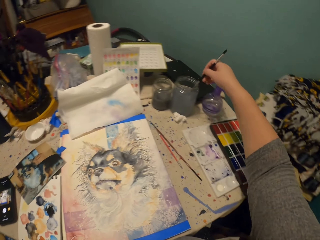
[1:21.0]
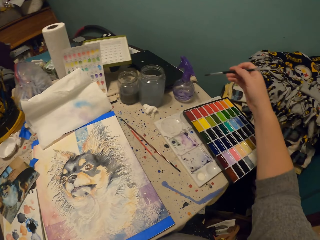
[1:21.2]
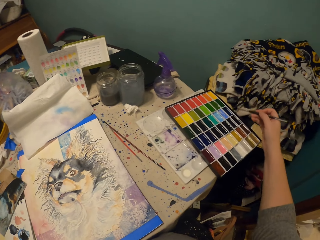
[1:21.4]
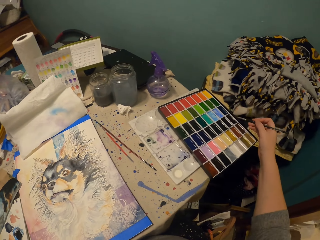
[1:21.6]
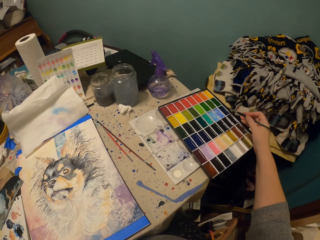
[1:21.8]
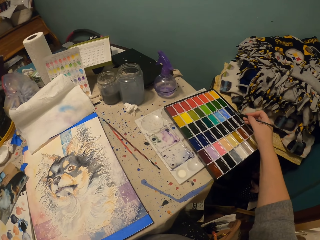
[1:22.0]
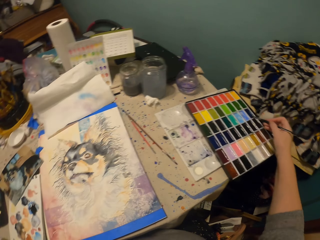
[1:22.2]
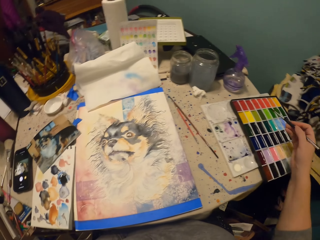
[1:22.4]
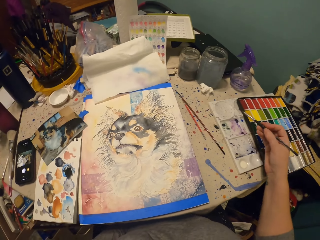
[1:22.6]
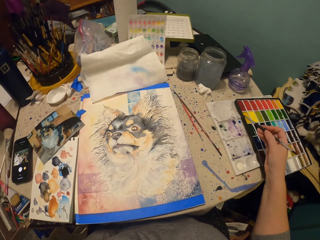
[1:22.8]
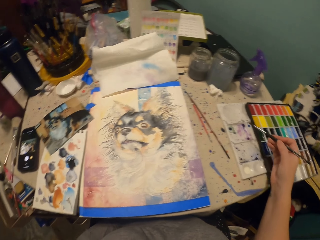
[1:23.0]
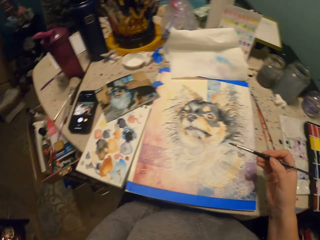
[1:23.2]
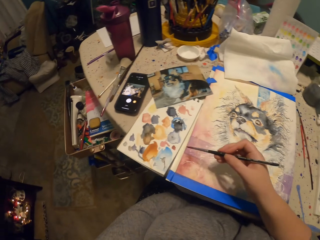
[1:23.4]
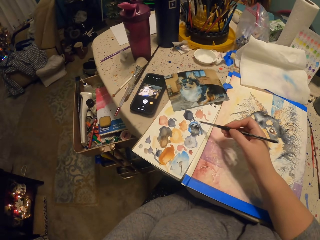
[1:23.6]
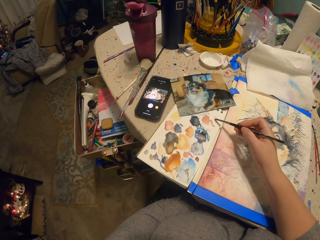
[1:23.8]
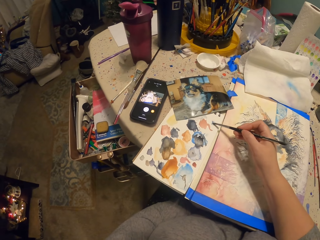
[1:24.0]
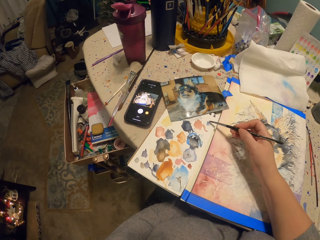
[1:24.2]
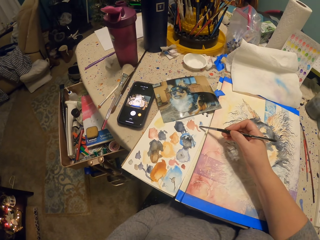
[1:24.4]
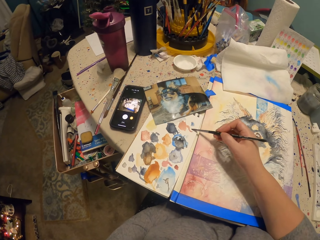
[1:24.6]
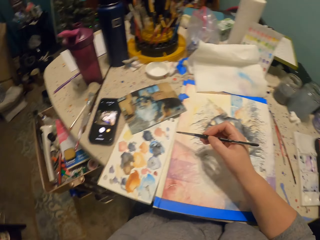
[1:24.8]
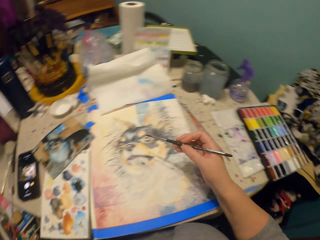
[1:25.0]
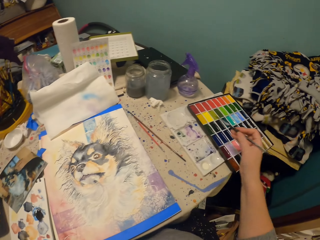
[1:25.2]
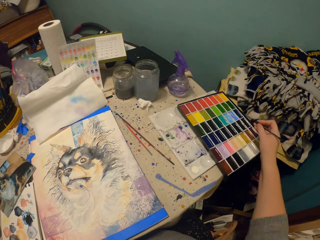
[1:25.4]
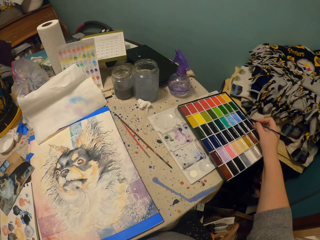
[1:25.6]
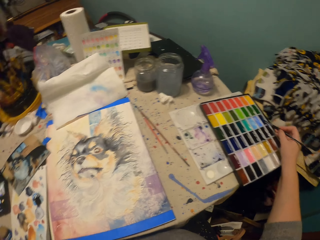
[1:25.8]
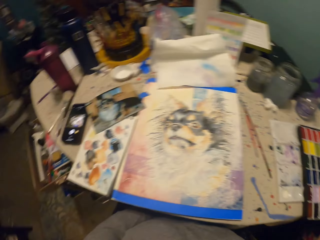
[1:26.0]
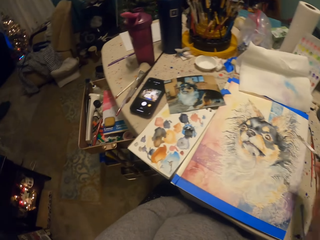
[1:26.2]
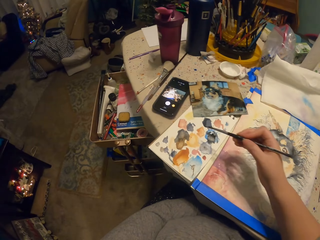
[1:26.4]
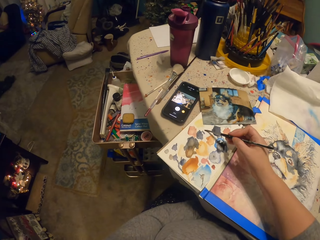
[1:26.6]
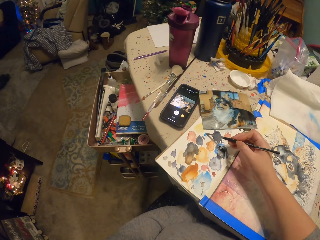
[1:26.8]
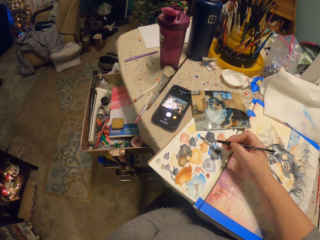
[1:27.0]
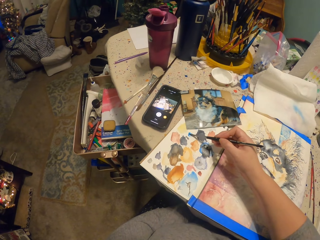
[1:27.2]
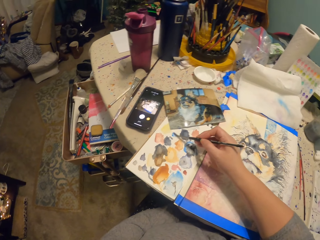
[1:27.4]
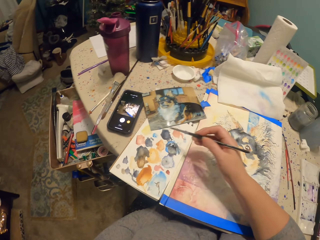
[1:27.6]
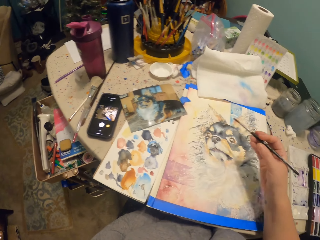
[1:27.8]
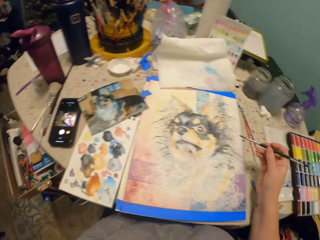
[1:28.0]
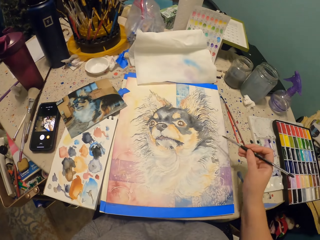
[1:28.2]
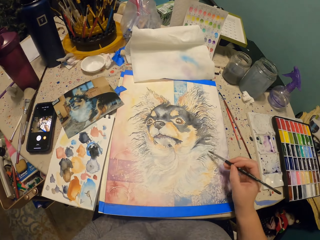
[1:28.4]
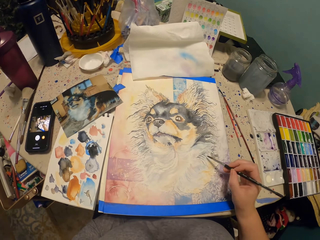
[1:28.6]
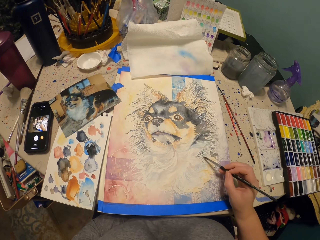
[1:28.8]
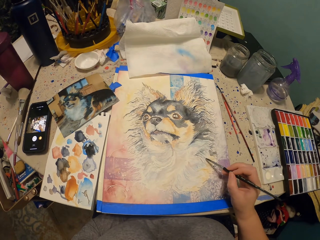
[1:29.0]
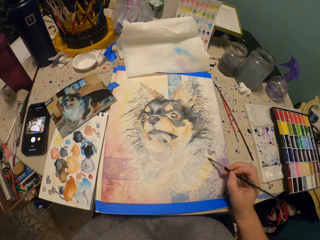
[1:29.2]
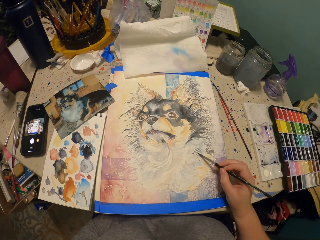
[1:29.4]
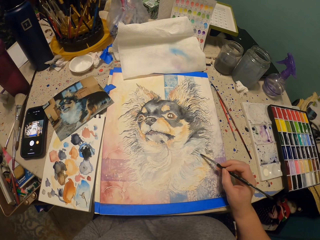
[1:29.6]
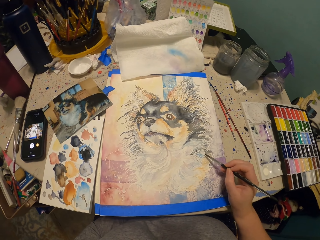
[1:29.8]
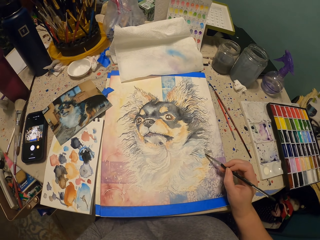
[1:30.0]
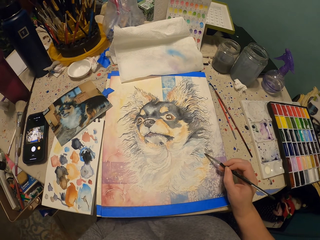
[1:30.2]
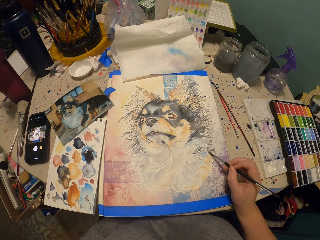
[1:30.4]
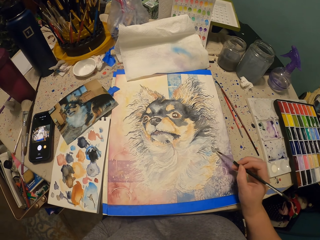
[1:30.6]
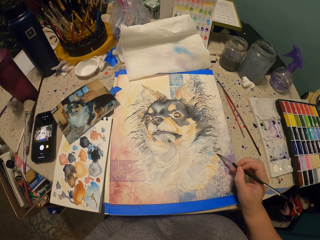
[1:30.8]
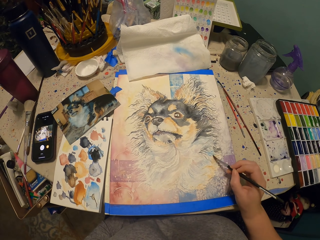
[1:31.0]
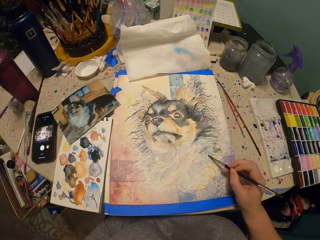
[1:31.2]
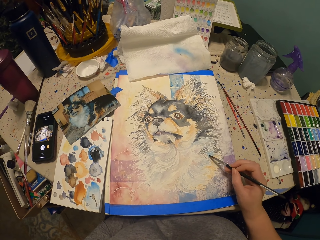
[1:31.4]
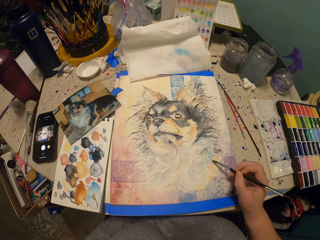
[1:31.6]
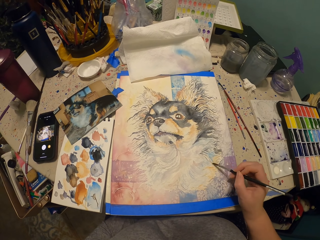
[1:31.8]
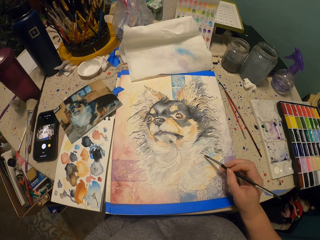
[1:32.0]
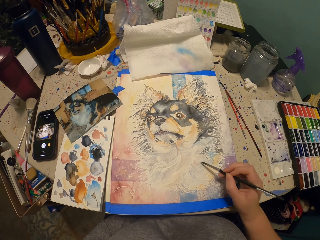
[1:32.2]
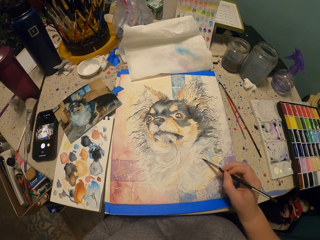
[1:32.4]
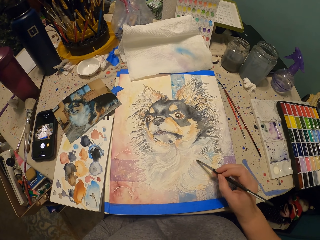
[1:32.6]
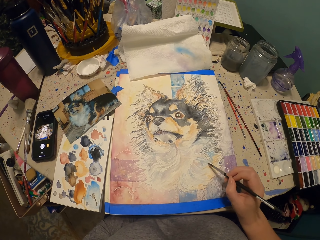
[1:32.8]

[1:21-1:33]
The camera wearer dips the brush in the water container on the table. They scoop paint from the paint tray on the table. They dip the brush in the paint. They wipe paint from the paintbrush on paper on the table. They paint on the painting. They scoop paint from the paint tray on the table. They wipe paint from the paintbrush on the paper on the table. They paint on the painting paper with the painting brush.

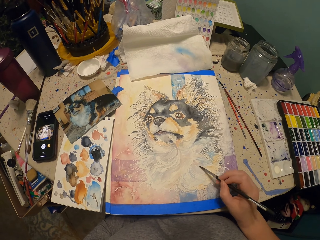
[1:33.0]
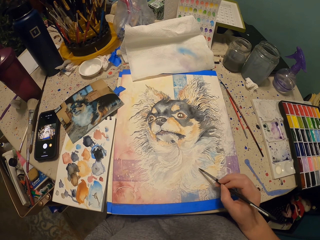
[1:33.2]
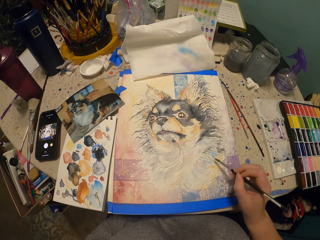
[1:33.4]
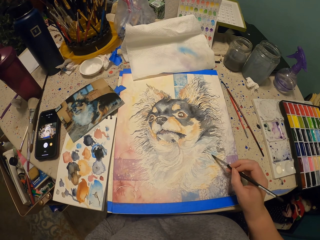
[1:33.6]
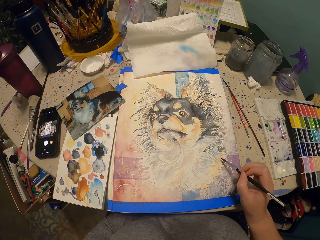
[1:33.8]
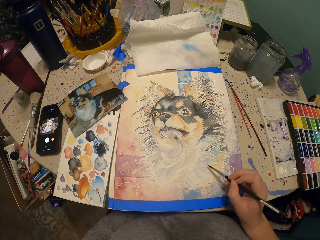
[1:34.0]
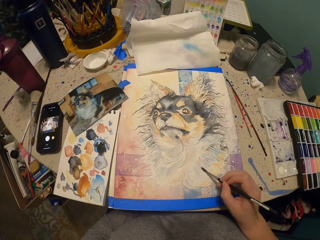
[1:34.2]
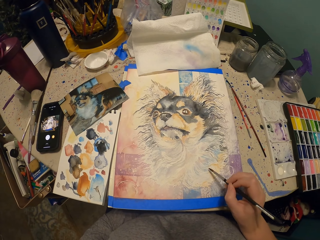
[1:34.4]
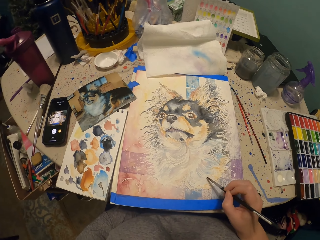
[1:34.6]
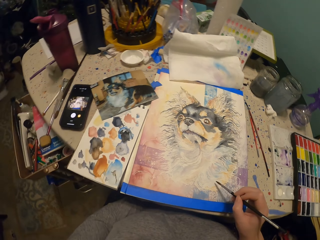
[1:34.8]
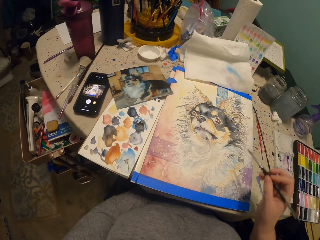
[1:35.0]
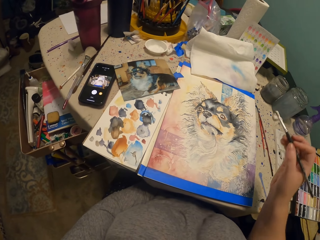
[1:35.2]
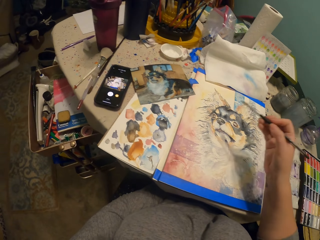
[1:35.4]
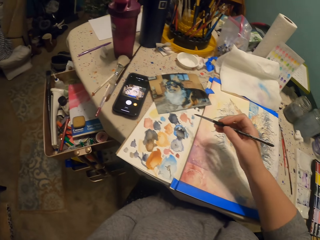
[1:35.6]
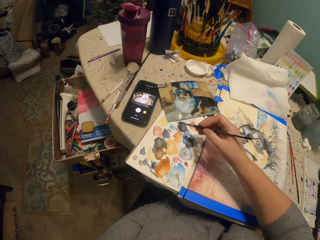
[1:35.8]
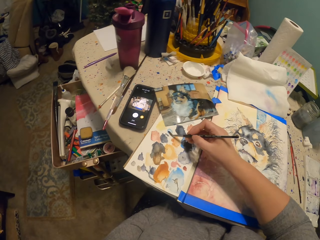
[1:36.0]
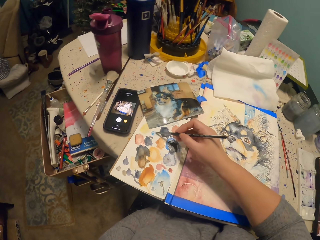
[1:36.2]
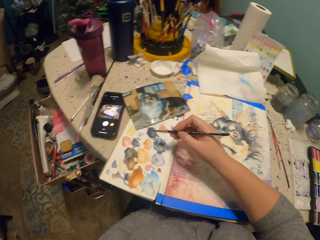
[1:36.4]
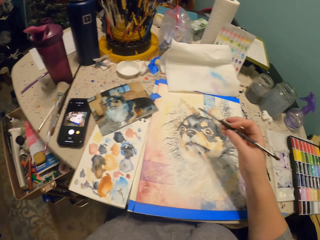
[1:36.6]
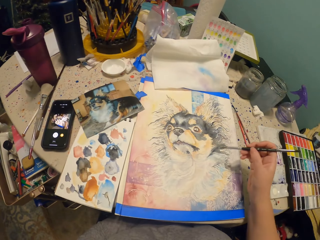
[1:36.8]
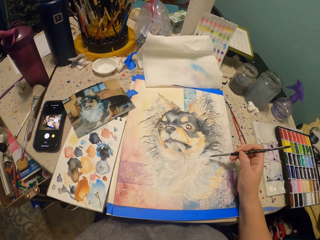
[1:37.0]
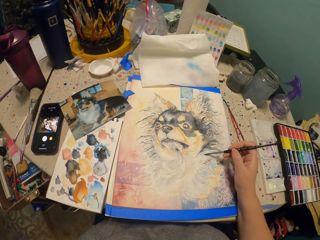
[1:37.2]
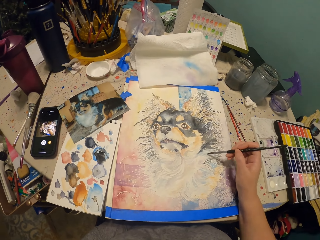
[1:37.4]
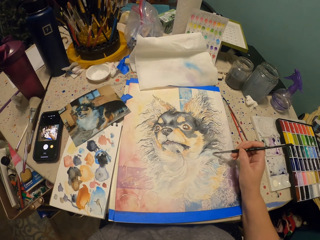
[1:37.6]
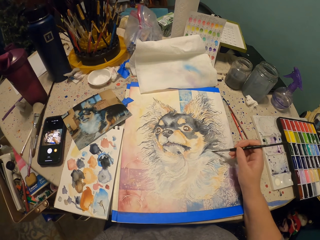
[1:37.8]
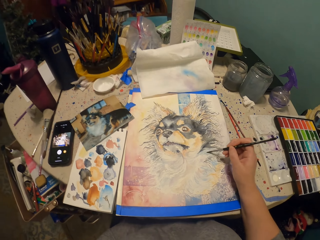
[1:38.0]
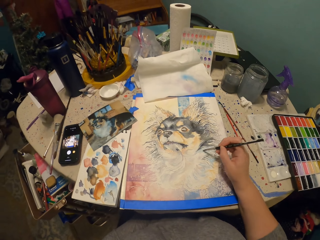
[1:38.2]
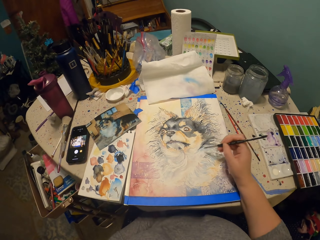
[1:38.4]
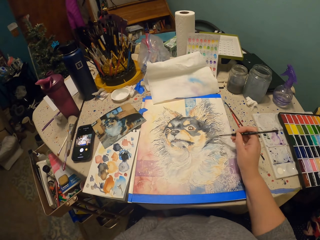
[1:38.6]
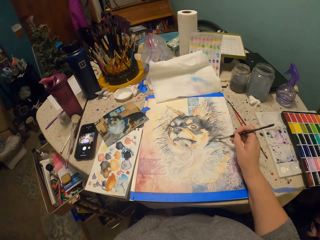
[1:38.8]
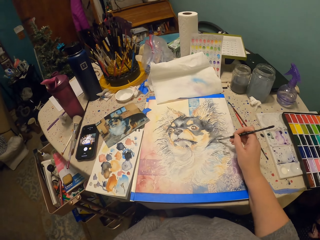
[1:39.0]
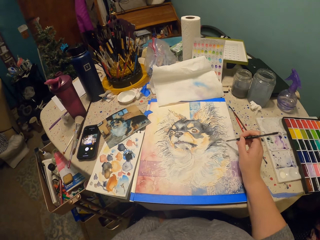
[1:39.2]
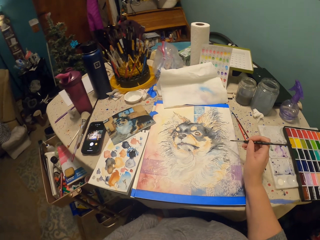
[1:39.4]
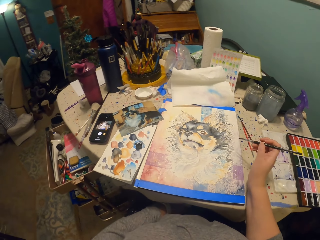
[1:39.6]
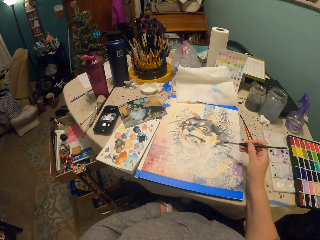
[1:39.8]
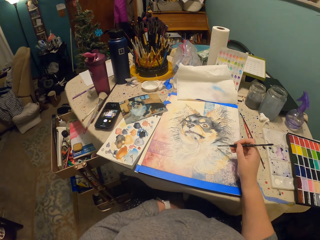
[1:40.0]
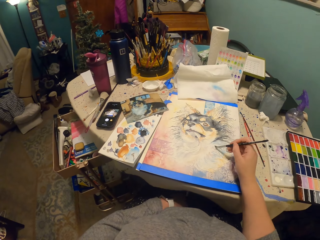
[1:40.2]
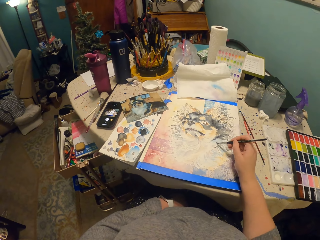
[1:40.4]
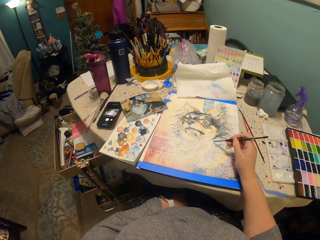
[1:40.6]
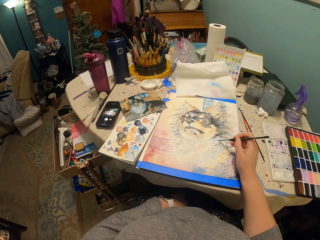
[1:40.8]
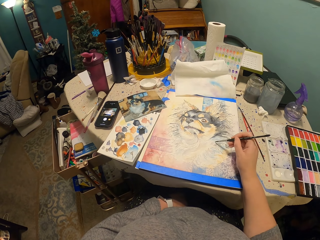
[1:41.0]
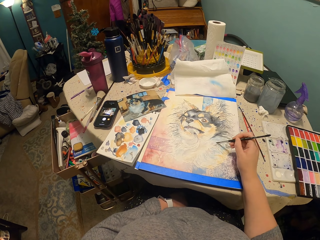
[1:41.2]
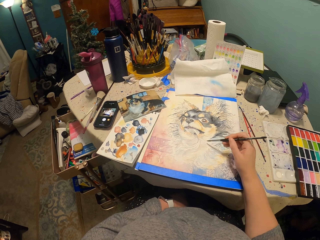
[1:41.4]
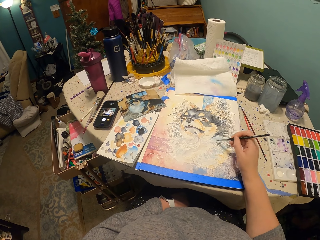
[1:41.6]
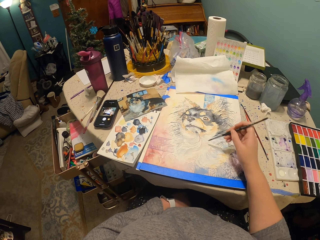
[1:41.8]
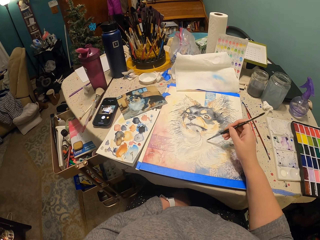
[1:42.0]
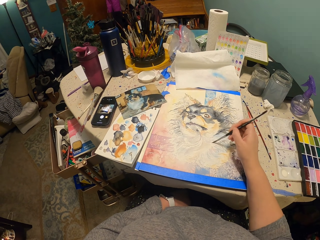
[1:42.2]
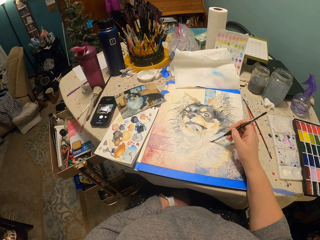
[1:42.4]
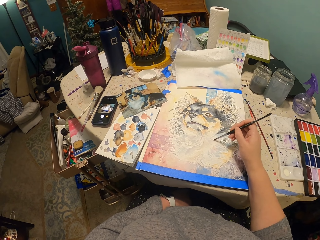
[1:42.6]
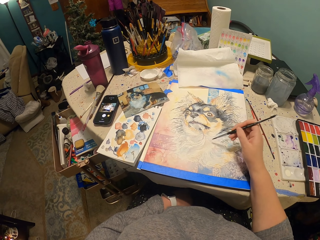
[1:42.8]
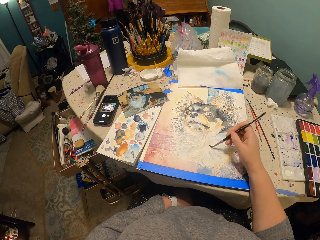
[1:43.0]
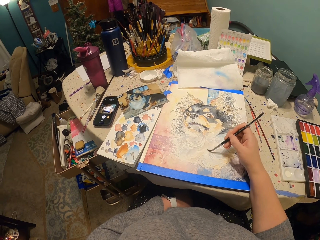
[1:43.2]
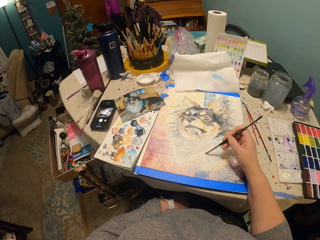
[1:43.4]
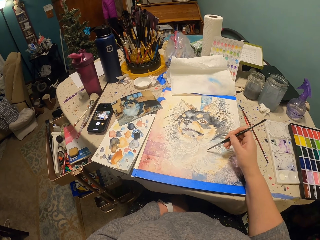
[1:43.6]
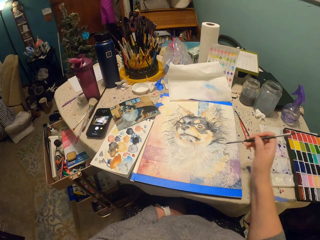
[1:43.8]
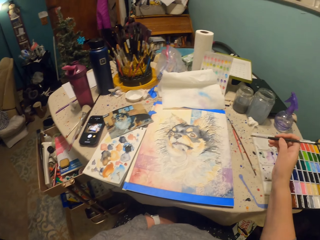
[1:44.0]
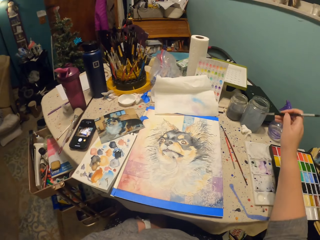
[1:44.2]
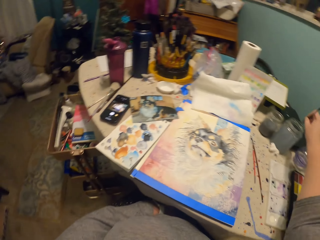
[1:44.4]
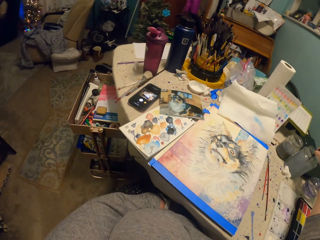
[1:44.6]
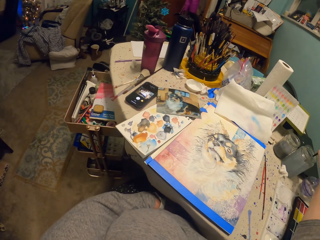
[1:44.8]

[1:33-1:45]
The camera wearer raises a hand. They scoop paint from the board on the table with the paintbrush. They paint on the painting paper with the painting brush. They raise a hand. They paint on the painting. They dip the brush in something.
